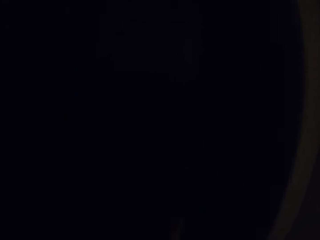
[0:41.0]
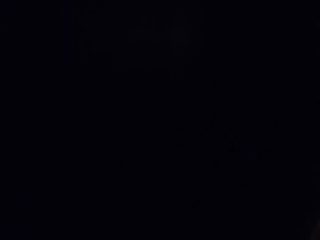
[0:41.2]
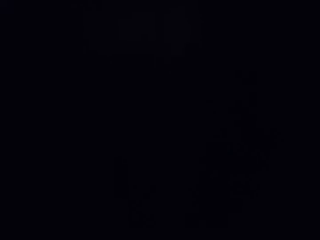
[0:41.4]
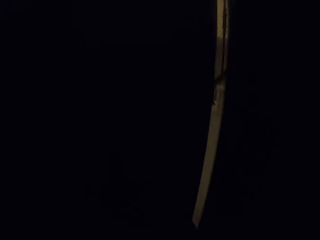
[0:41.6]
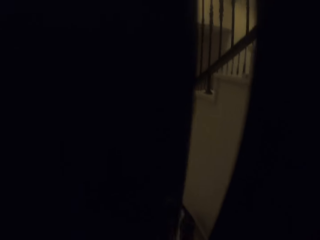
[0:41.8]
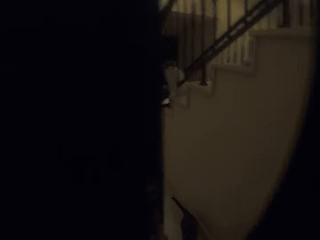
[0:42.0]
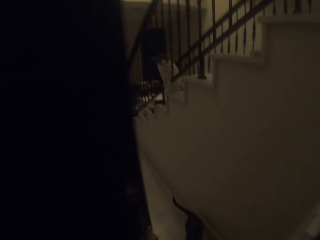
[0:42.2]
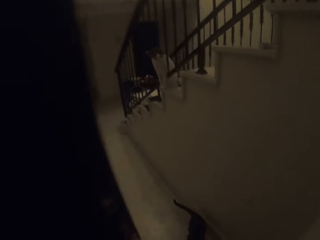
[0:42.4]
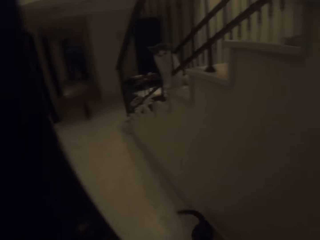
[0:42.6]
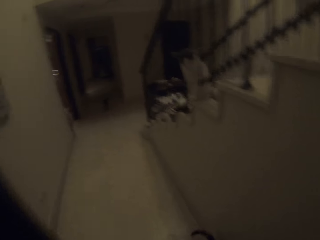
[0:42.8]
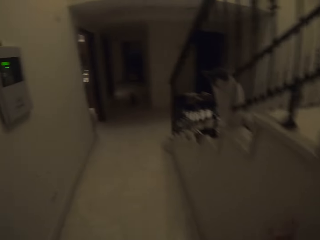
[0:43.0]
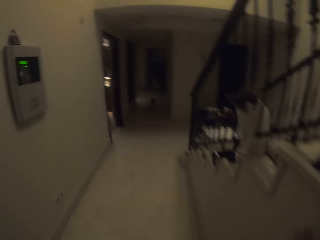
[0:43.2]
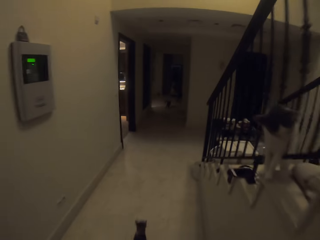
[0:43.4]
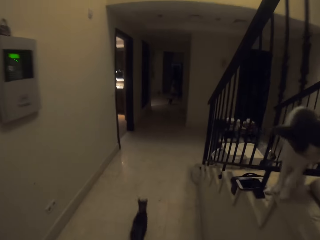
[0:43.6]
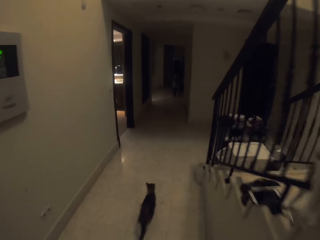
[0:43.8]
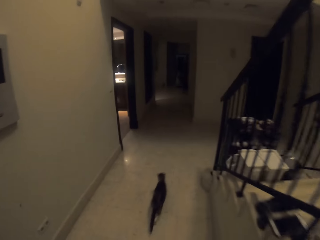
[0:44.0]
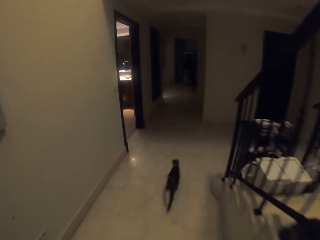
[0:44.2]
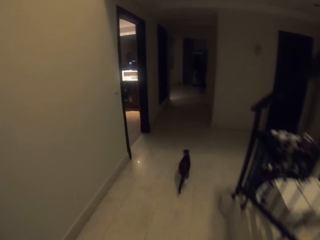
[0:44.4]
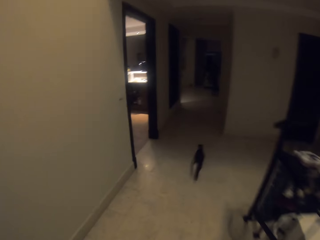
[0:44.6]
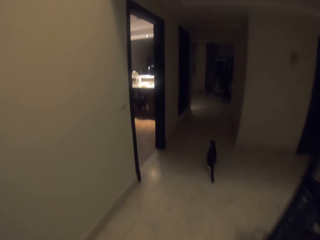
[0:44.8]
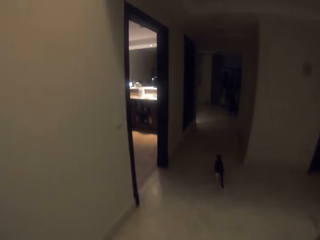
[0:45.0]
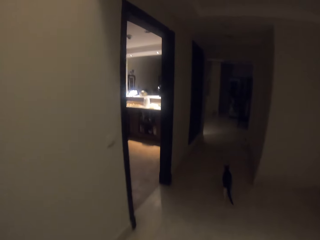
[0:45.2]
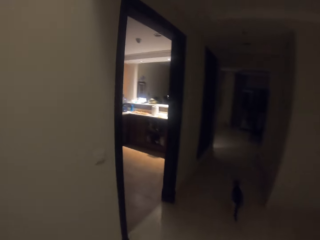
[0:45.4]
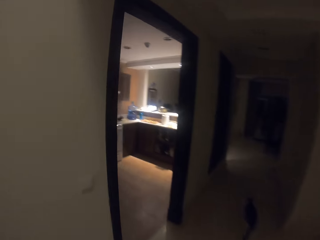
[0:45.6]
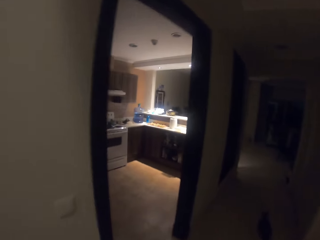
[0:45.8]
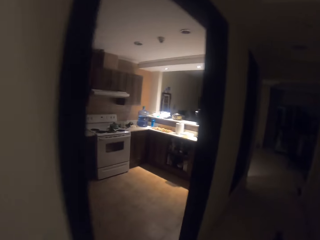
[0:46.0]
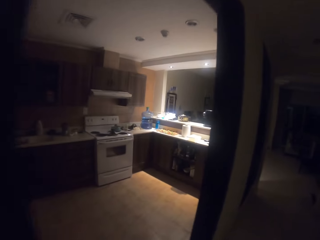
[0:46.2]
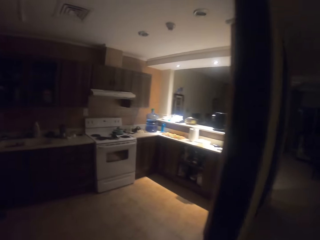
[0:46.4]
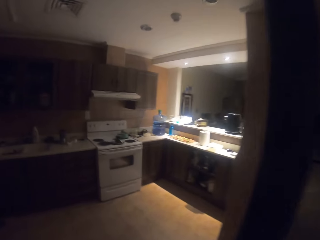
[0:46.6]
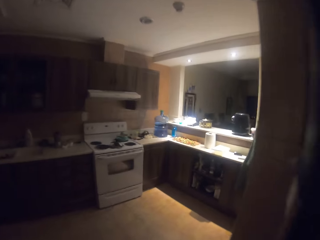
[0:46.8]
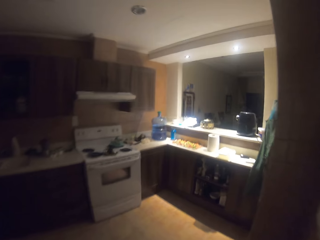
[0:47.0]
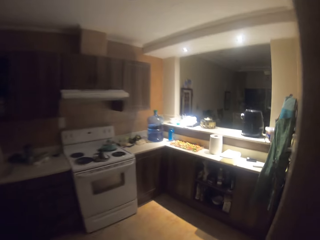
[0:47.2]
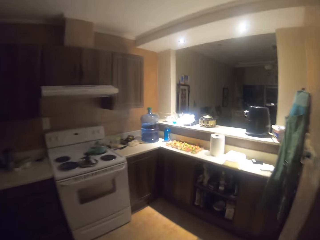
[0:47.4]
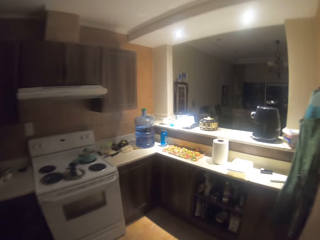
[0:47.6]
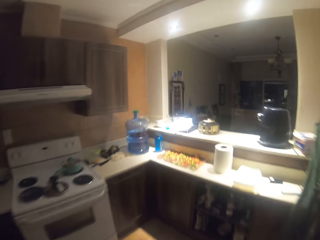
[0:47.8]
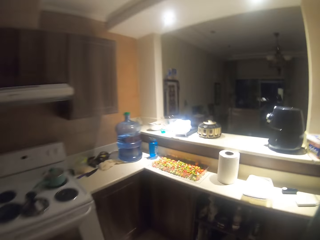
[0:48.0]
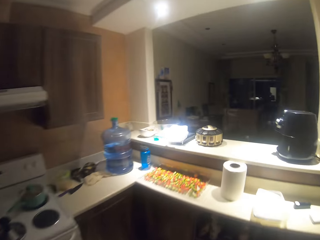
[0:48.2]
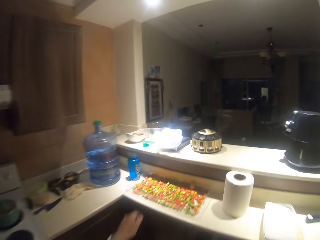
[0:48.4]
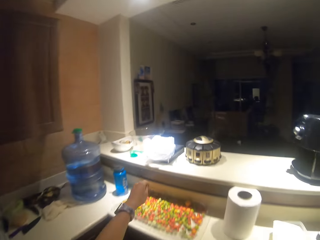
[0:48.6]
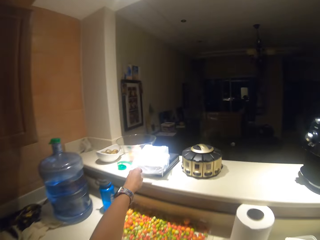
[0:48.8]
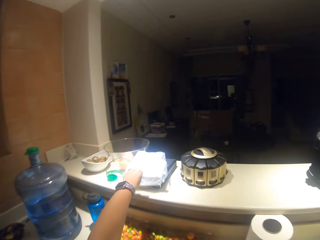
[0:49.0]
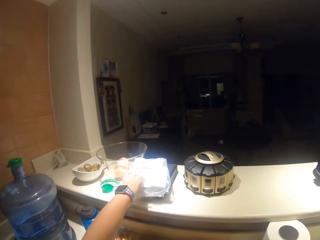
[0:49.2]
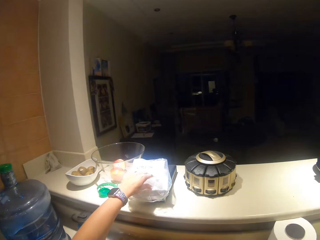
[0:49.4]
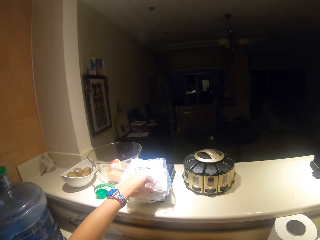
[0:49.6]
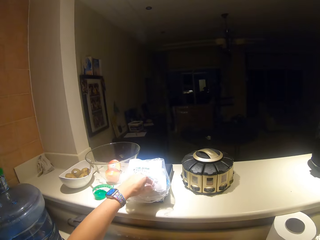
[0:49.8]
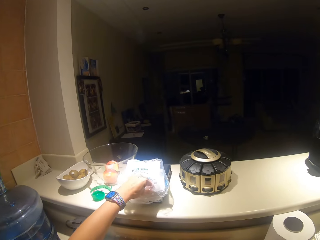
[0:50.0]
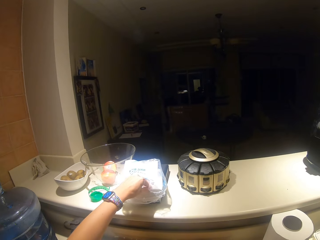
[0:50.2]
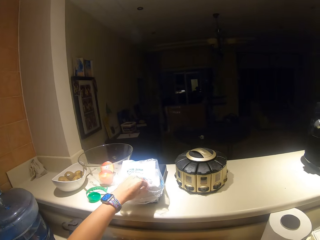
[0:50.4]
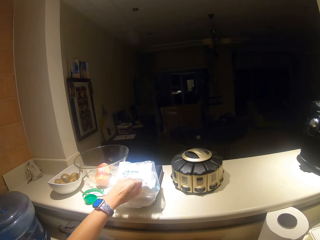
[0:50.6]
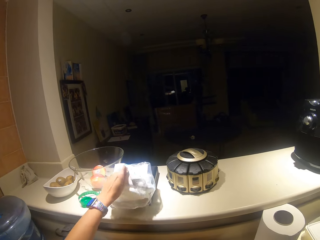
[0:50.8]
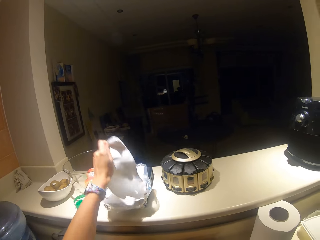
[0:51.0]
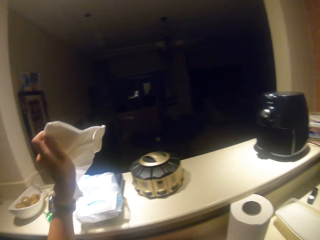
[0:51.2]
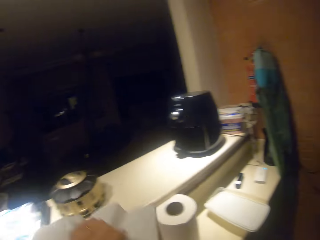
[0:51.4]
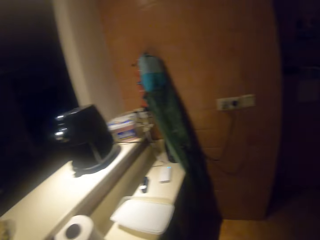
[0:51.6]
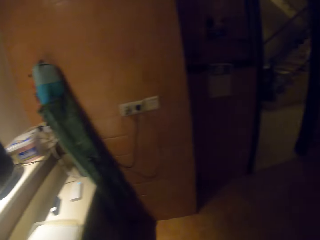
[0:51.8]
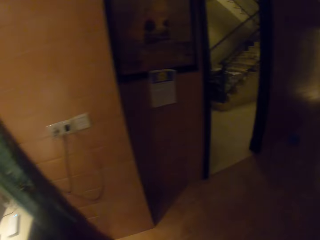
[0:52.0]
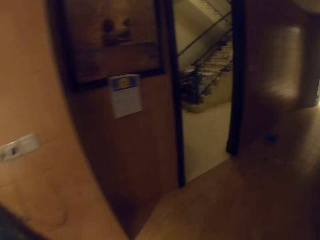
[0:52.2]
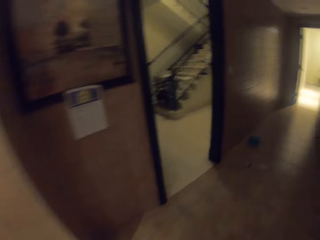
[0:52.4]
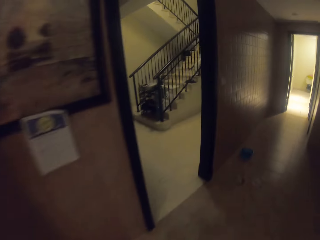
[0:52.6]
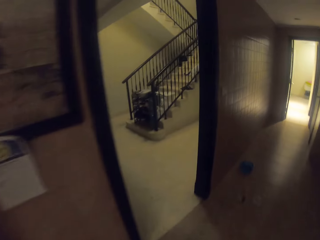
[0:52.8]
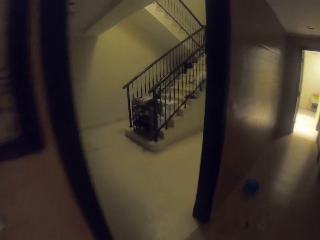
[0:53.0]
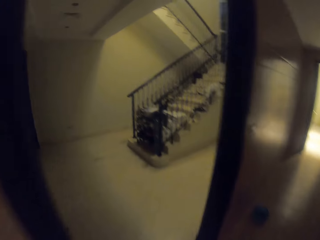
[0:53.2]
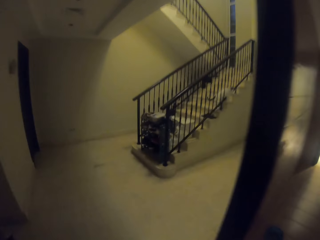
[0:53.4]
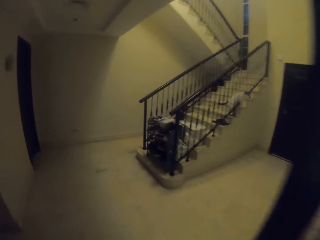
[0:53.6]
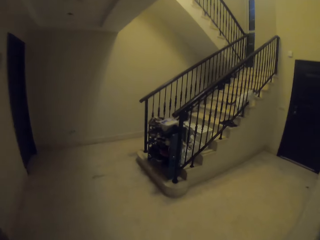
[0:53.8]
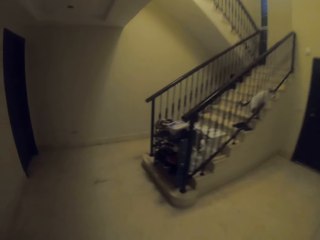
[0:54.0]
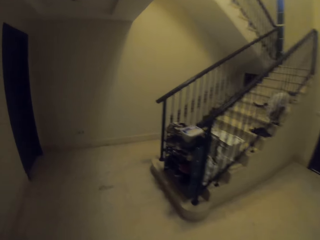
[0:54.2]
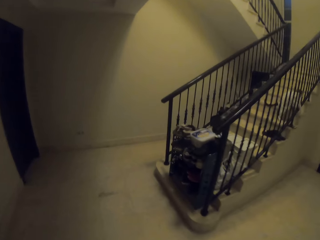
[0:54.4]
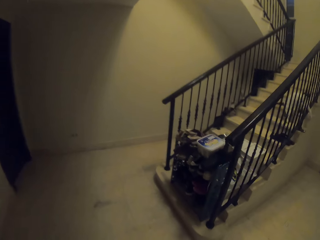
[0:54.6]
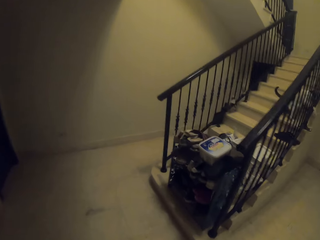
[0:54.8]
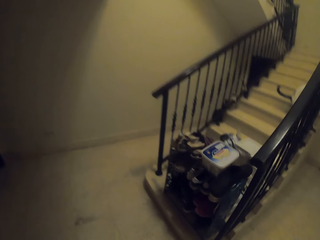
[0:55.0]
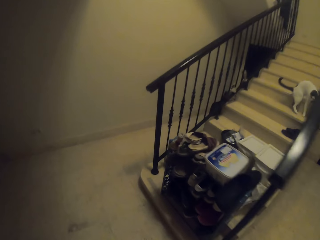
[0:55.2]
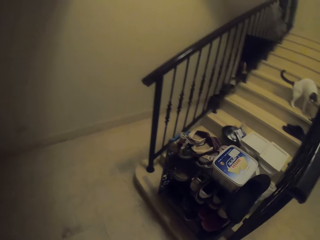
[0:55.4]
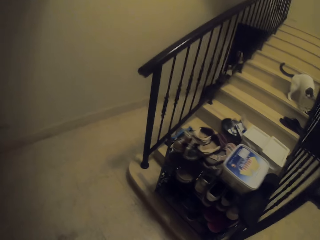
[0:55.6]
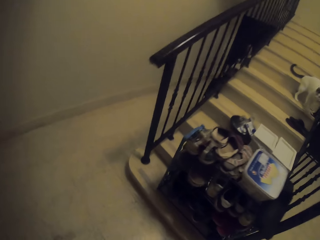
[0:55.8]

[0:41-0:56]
The camera wearer opens the door and walks around. They pick up serviettes and walk around.

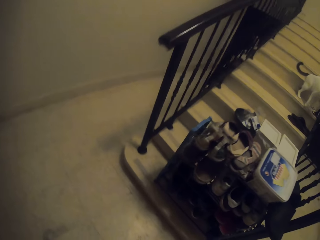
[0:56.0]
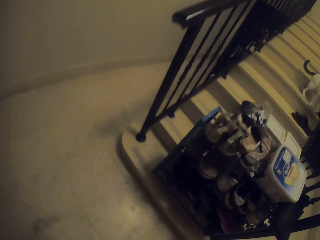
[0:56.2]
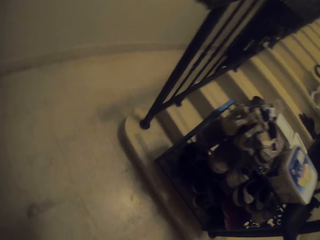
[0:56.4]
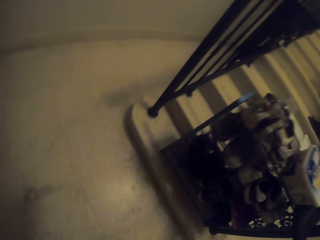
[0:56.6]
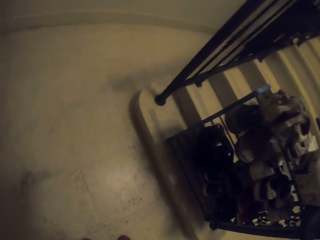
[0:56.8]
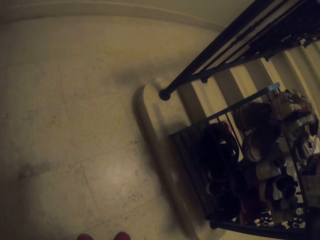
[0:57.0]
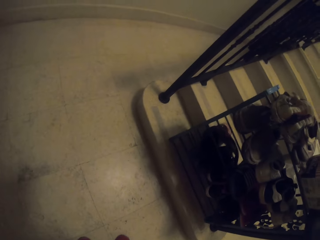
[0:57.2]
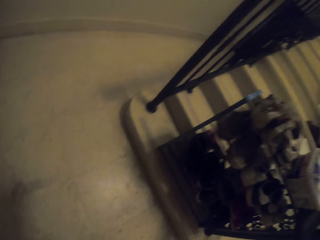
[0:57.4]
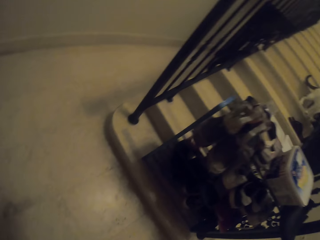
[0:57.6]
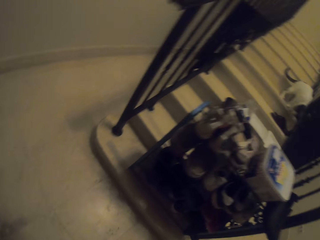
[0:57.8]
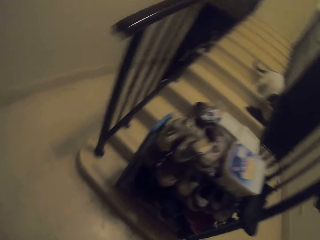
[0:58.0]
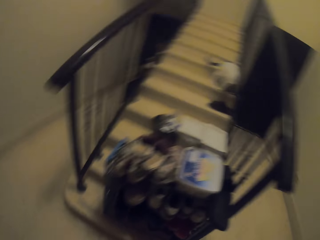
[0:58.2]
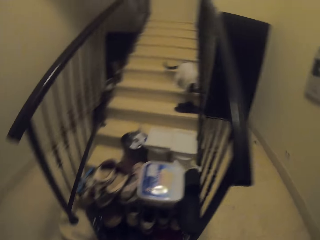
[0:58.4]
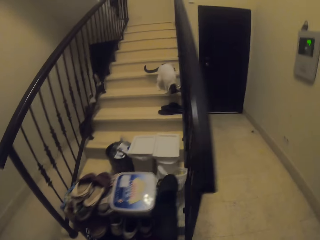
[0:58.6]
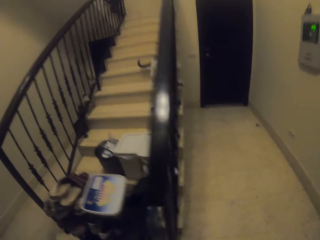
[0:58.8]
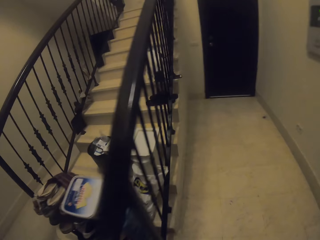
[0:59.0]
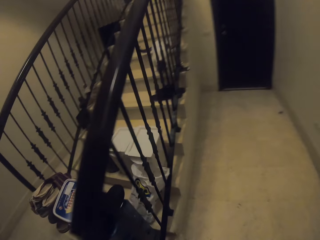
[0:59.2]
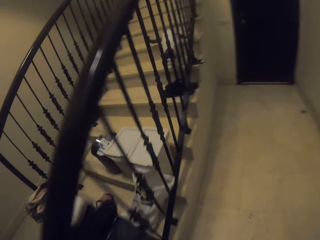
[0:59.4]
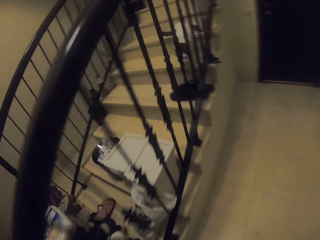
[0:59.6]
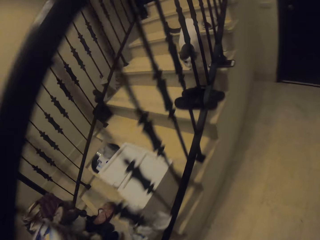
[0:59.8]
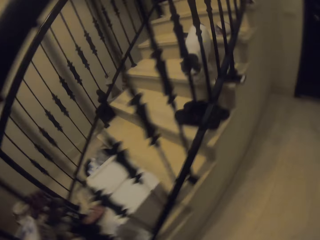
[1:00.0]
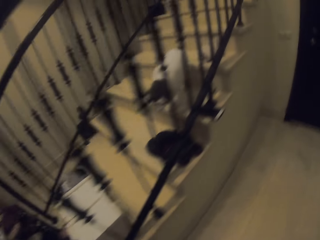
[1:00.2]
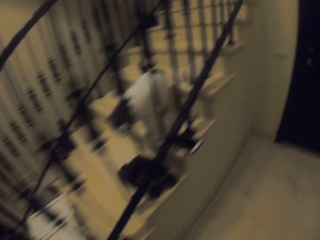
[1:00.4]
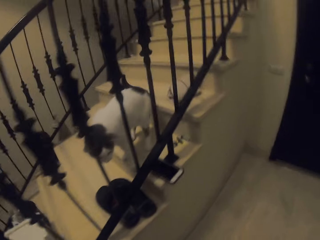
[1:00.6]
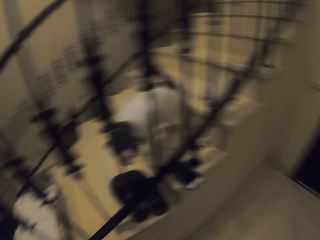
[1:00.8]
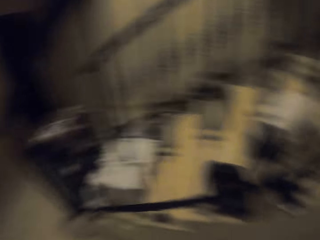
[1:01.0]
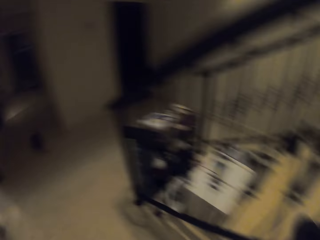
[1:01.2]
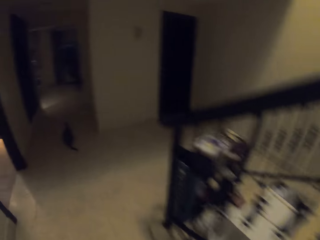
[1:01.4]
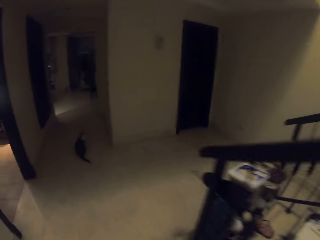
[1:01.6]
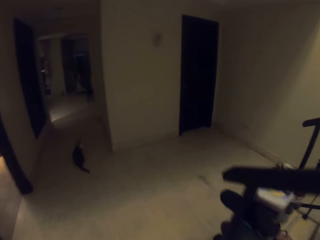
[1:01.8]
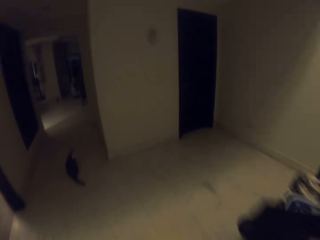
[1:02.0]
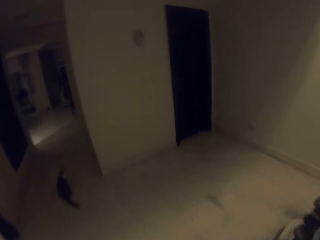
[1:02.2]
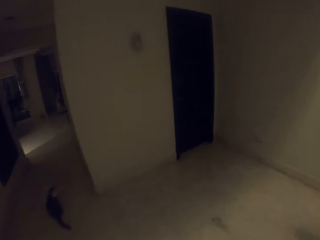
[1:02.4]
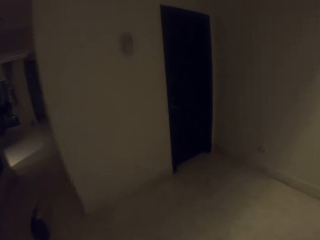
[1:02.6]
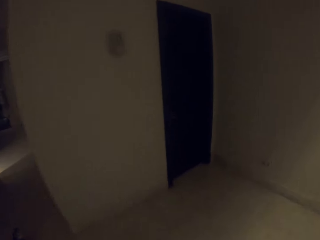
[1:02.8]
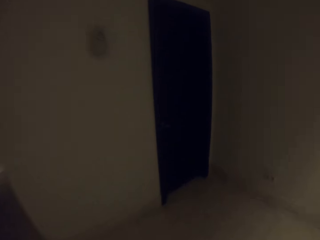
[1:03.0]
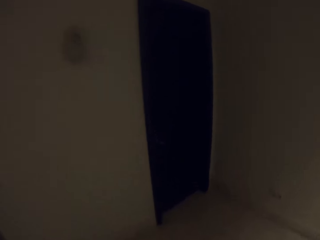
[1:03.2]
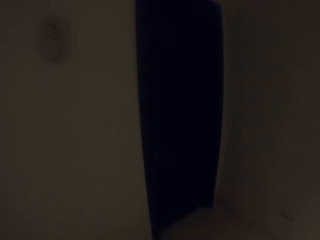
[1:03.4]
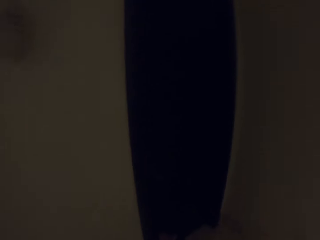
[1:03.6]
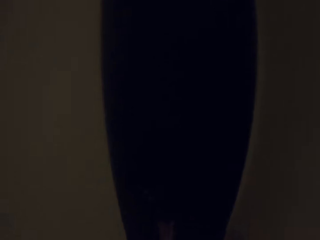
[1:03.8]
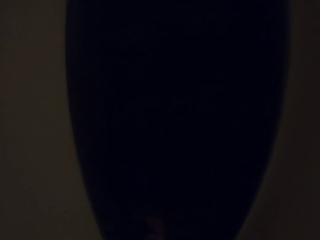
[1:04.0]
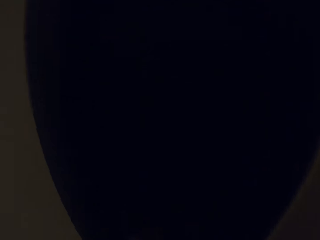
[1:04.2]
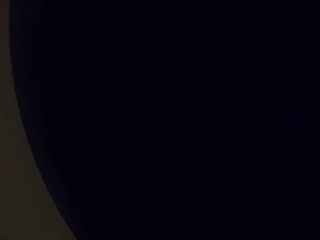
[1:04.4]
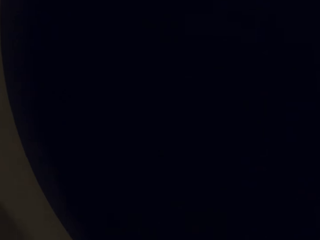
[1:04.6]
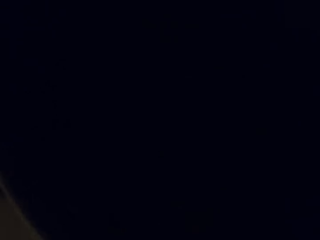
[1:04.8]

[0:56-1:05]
The camera wearer wears shoes. They look around and walk around.
